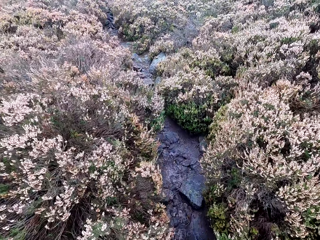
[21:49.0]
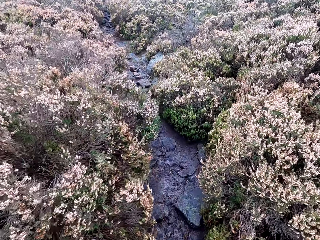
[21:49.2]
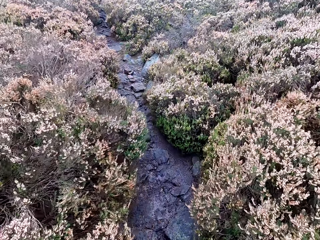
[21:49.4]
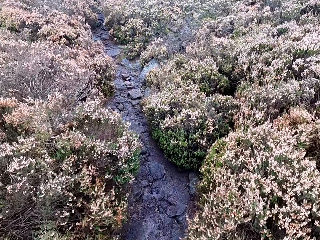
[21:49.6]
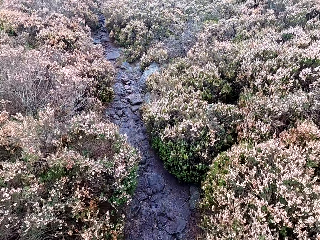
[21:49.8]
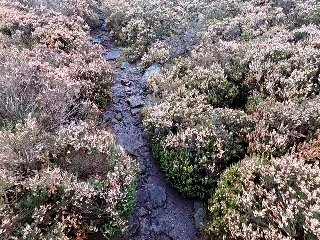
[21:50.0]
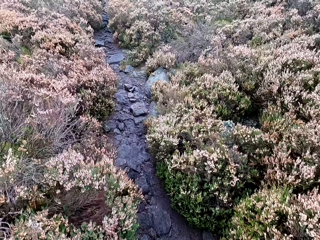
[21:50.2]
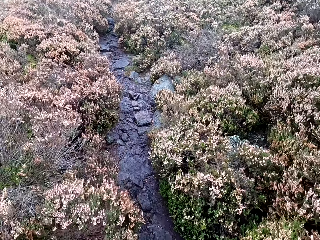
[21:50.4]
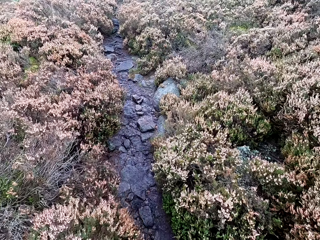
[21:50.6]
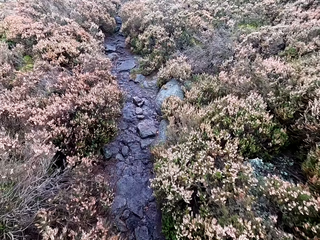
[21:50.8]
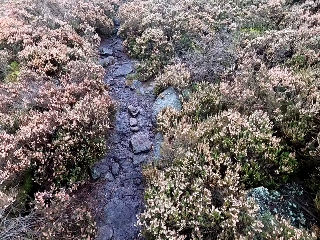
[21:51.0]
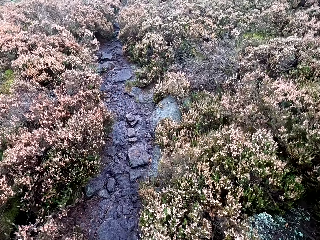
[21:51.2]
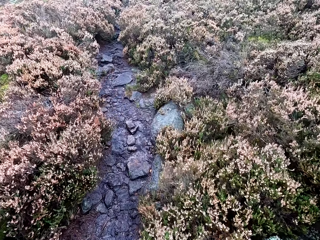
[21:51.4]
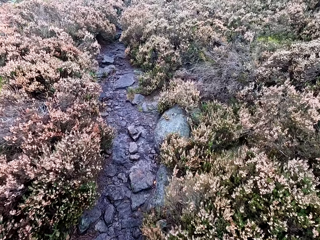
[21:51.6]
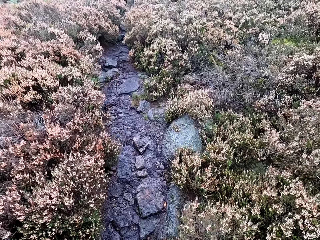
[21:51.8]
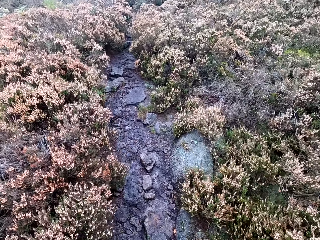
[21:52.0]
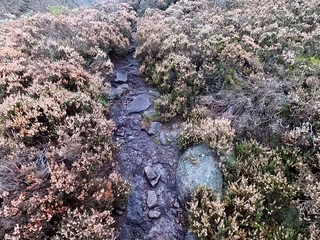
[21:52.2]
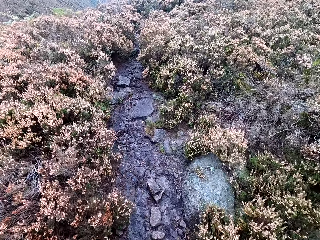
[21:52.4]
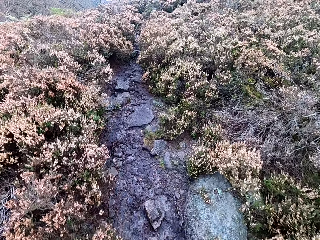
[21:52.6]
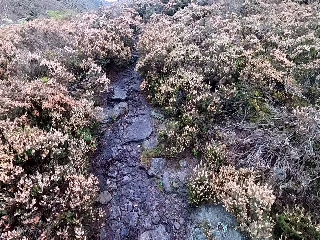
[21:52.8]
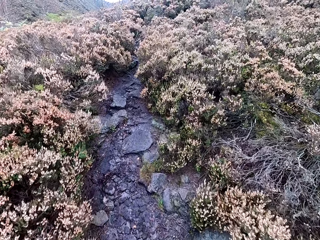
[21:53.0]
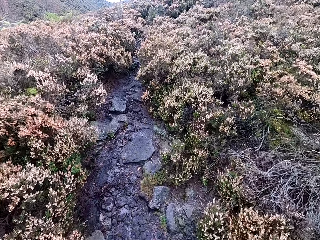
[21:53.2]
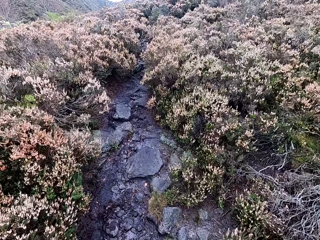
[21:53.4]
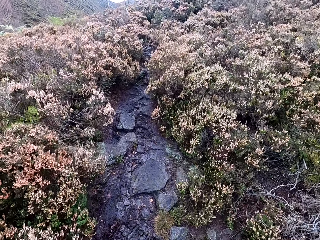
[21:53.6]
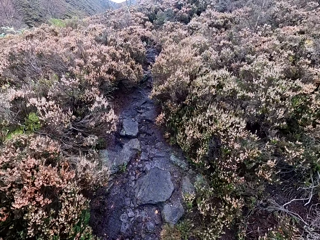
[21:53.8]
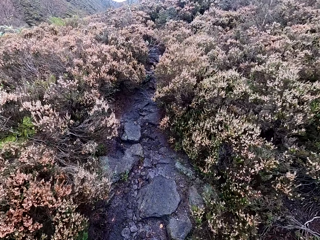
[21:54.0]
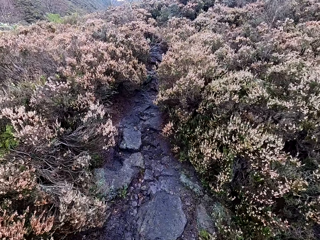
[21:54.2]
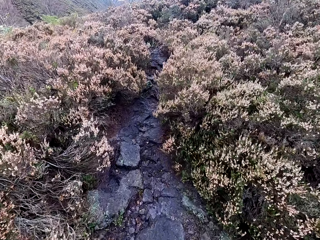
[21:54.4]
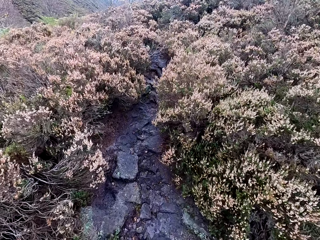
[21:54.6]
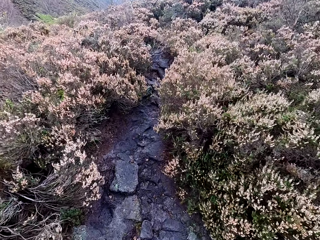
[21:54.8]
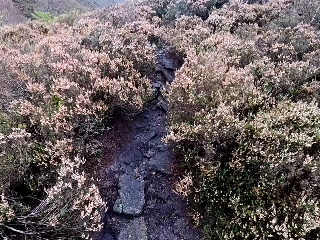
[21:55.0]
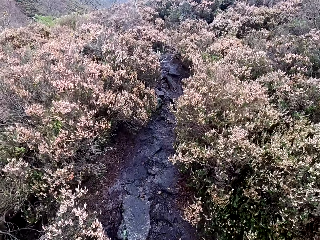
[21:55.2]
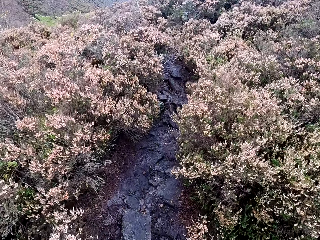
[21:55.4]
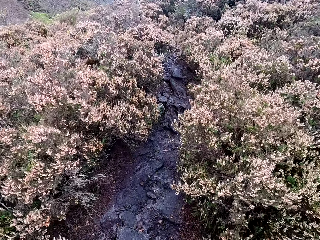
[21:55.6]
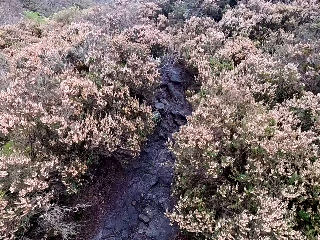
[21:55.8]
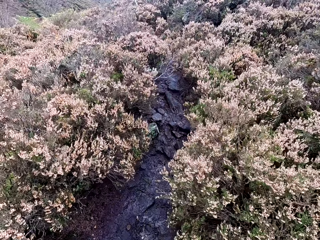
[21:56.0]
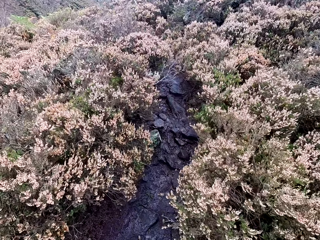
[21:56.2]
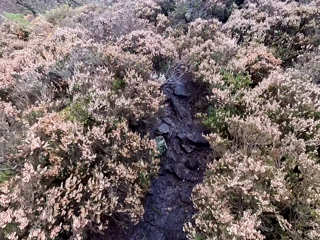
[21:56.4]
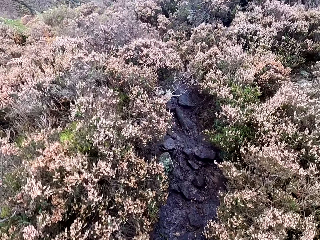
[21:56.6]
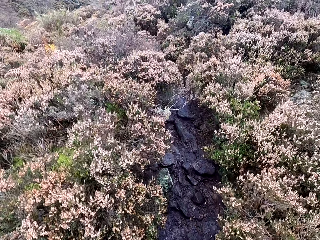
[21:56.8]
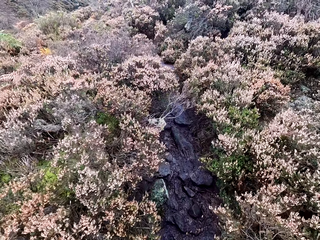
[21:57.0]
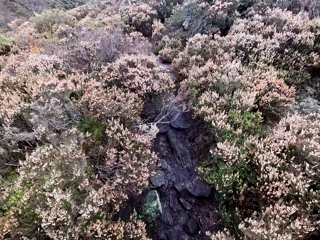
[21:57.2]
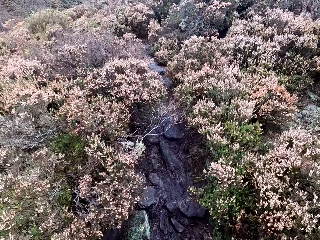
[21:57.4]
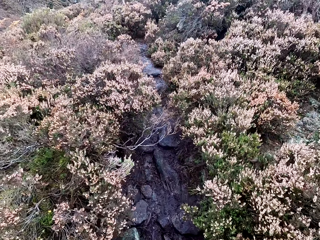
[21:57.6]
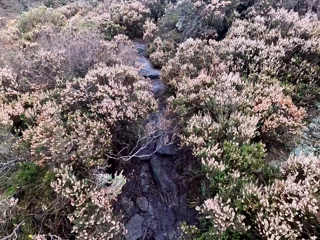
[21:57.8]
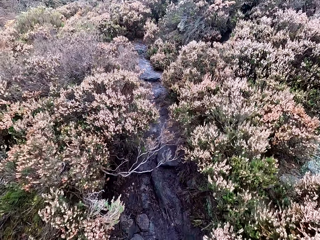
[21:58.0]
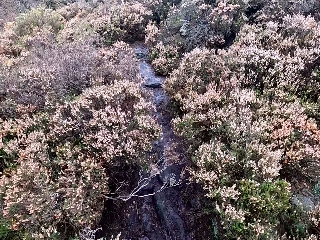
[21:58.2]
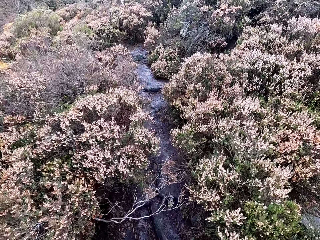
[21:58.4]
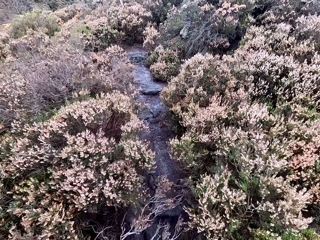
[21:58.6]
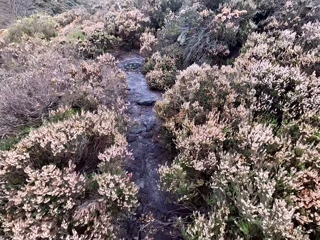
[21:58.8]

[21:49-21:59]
The camera wearer sighs. They walk.

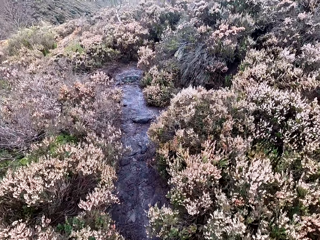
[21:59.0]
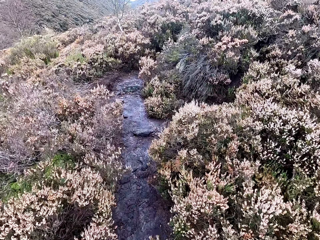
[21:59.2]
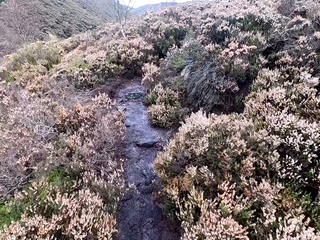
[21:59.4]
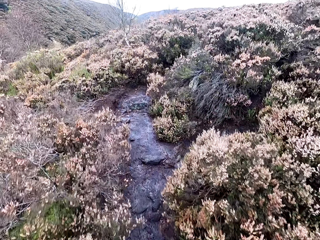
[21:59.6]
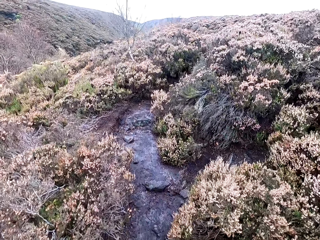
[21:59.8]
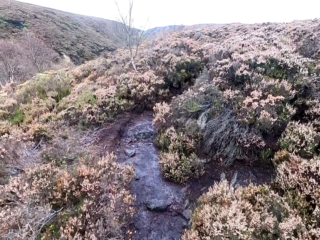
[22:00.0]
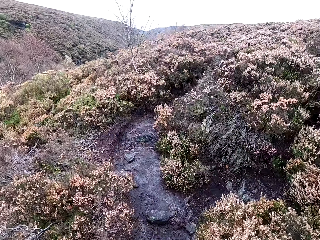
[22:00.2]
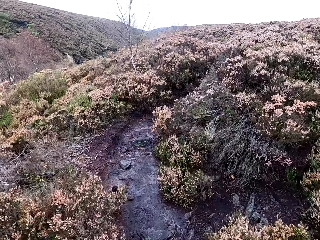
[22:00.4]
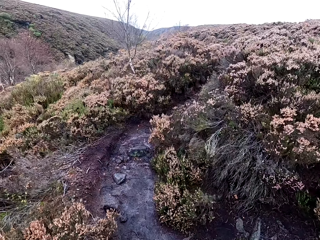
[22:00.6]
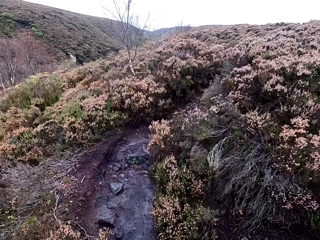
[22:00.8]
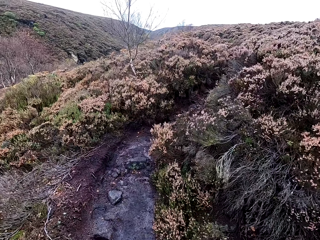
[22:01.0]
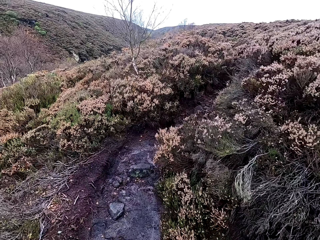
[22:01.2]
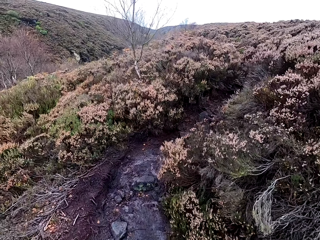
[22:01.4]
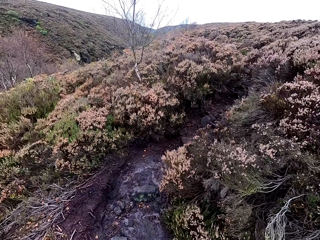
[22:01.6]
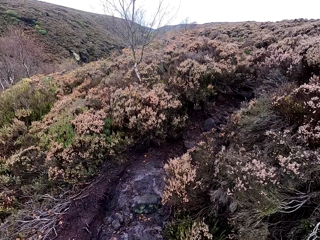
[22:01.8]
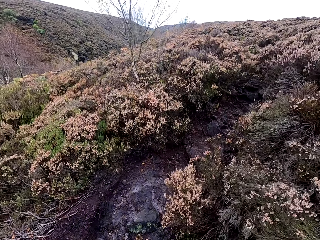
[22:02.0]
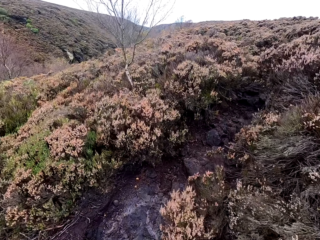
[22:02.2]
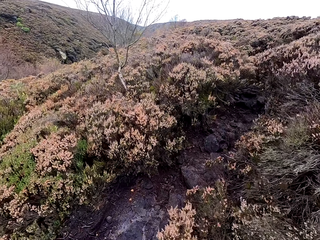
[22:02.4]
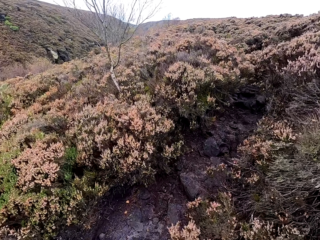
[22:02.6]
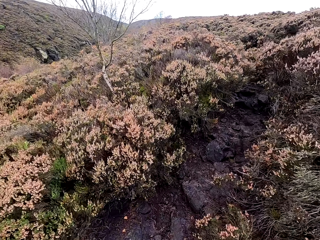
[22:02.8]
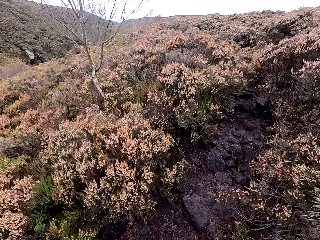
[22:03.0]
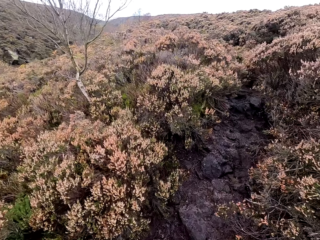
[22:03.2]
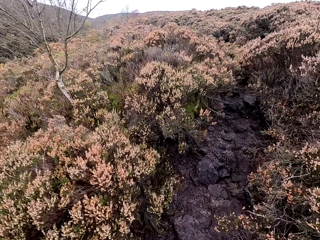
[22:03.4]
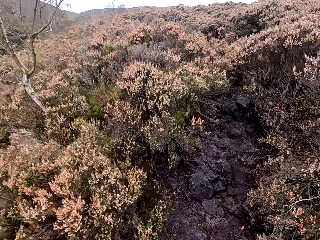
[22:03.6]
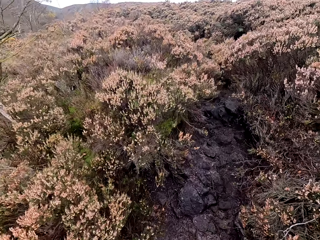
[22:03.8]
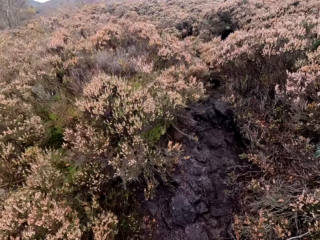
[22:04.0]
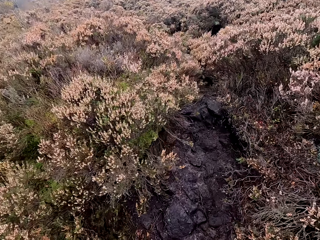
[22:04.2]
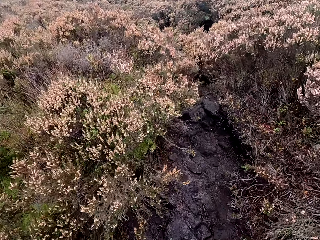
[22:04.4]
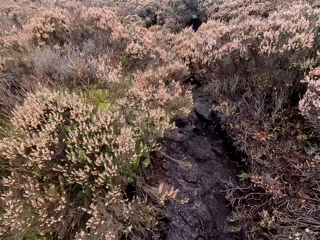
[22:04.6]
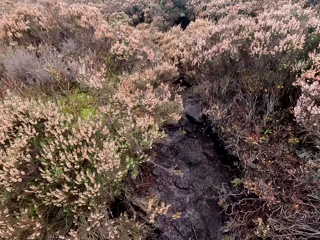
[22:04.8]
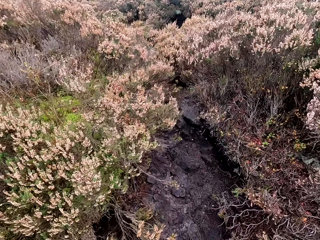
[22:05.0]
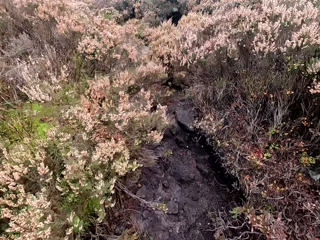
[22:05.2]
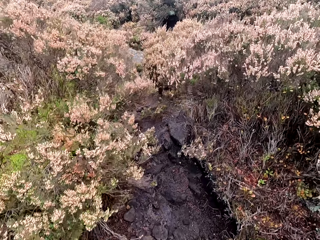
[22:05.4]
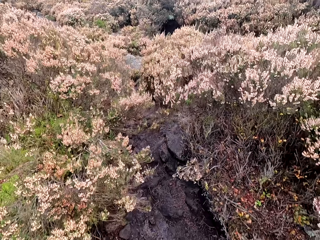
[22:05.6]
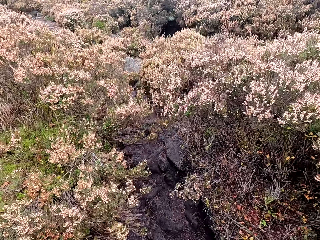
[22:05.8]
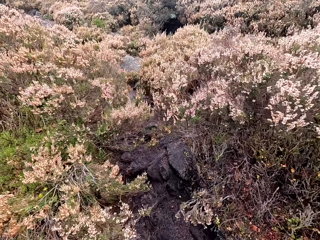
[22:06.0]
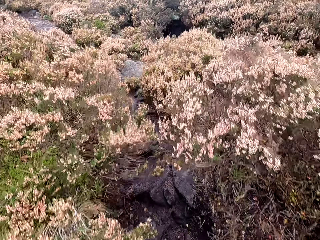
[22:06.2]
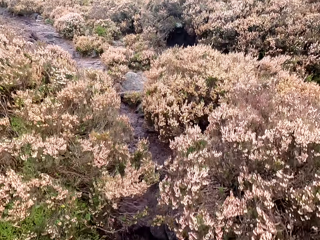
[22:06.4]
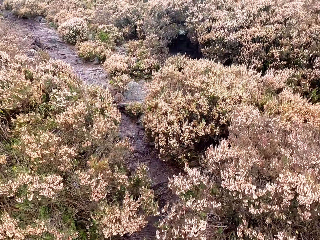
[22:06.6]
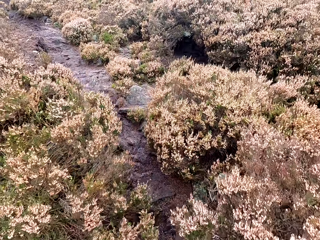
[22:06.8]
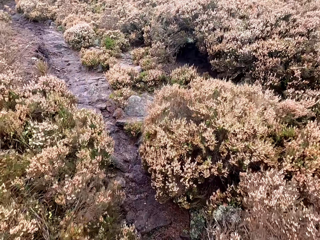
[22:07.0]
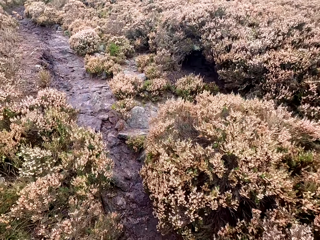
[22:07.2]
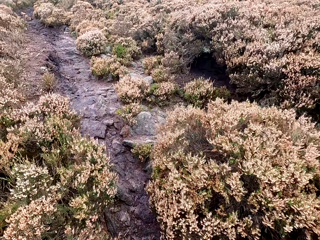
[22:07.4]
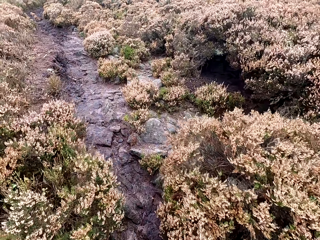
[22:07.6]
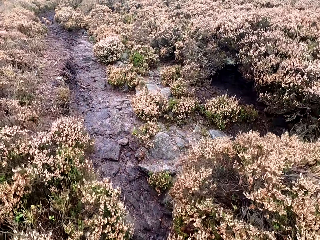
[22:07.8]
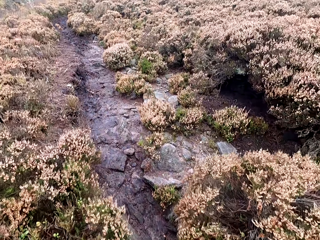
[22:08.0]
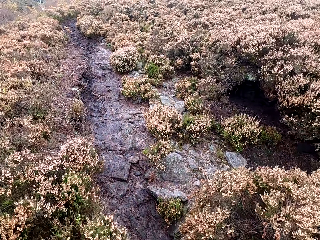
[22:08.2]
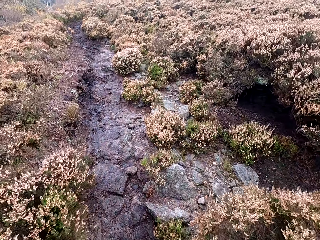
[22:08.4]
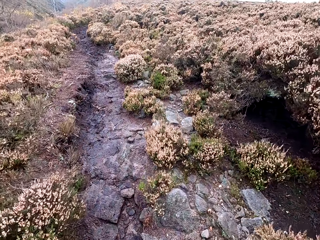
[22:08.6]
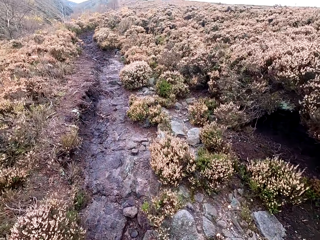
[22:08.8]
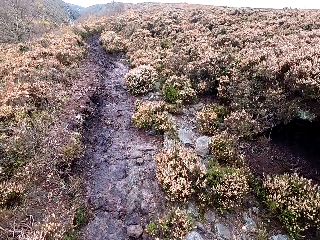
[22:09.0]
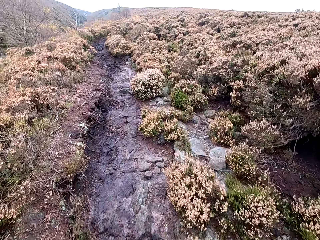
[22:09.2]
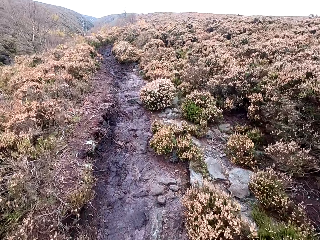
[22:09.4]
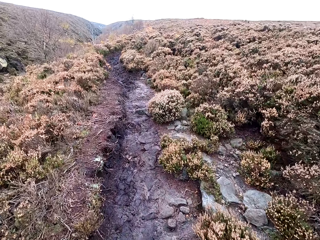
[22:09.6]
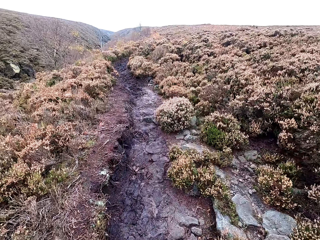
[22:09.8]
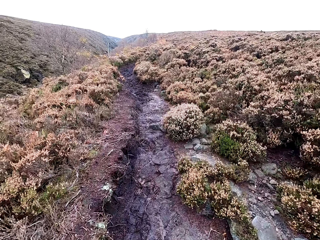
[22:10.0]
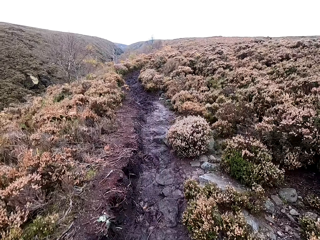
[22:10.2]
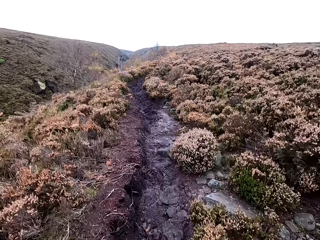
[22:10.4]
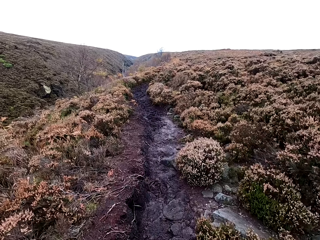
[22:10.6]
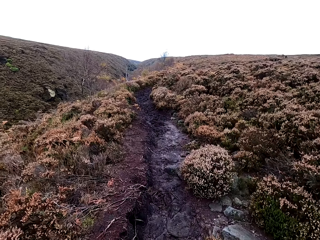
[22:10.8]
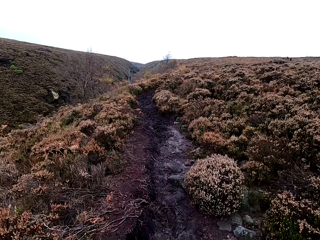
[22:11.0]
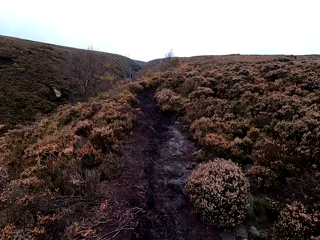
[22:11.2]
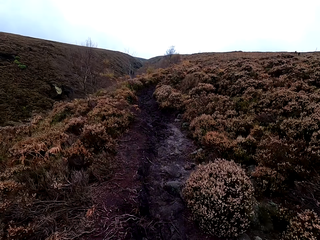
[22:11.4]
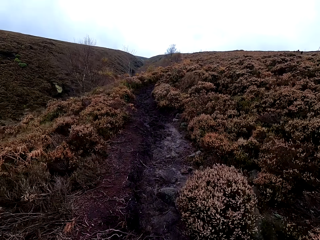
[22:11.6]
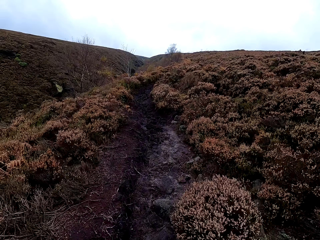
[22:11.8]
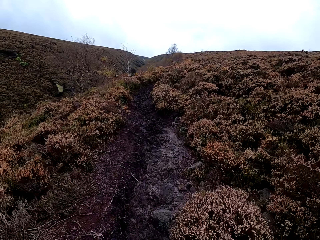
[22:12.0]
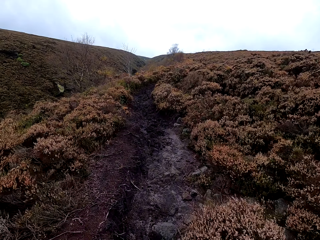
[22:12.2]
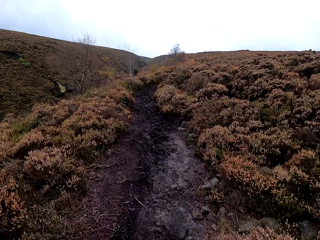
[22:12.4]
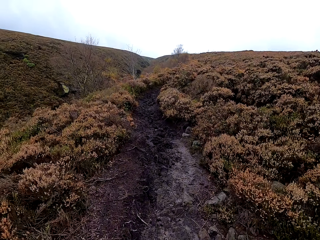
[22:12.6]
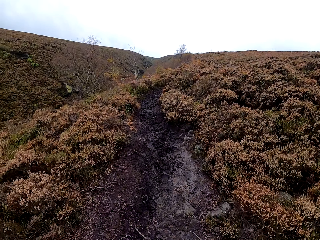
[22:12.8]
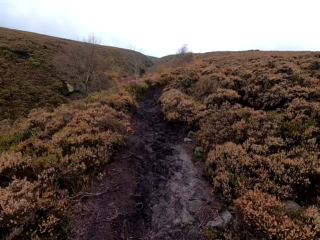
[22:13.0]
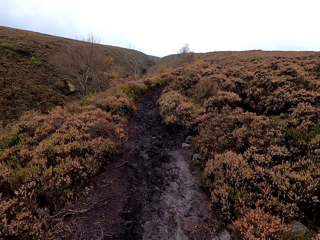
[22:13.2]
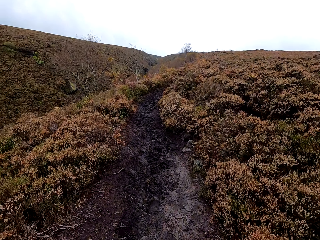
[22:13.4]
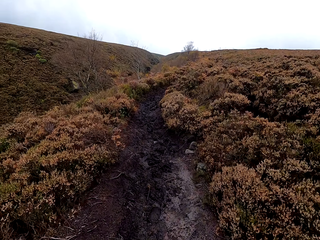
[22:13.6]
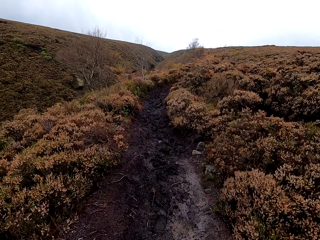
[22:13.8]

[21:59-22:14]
The camera wearer clears the throat. They walk.
